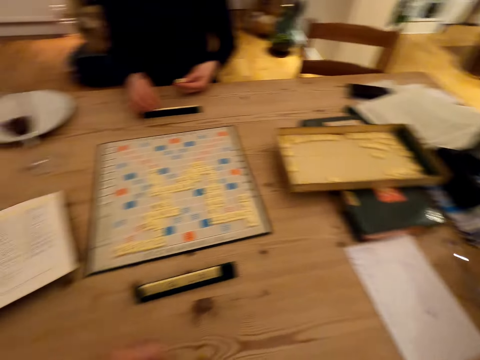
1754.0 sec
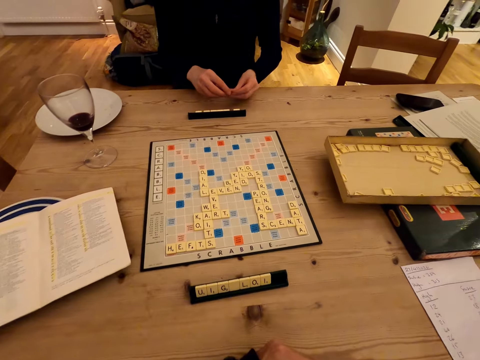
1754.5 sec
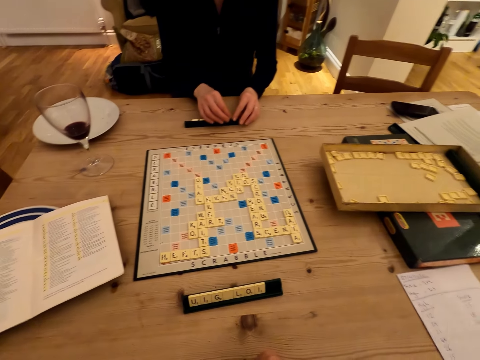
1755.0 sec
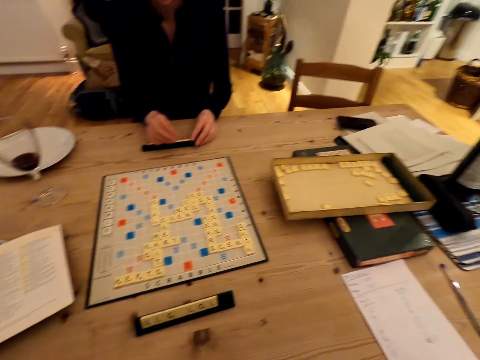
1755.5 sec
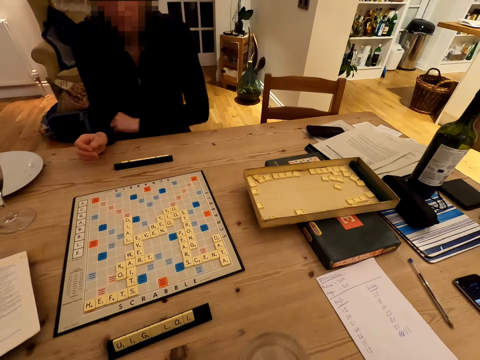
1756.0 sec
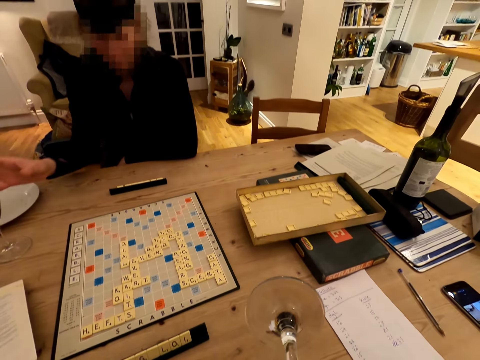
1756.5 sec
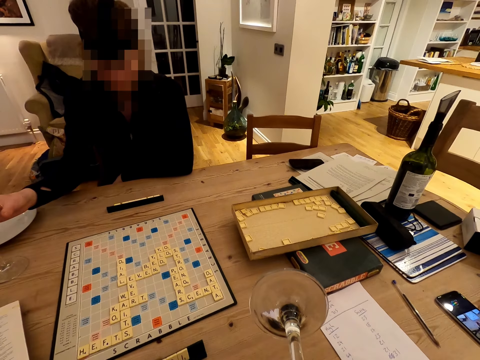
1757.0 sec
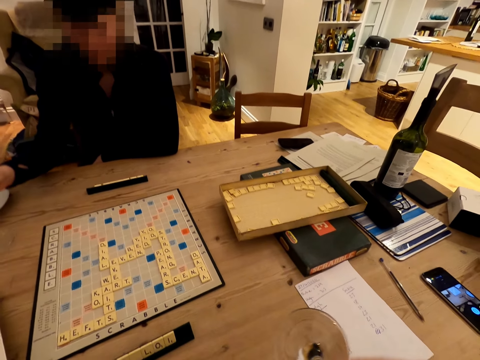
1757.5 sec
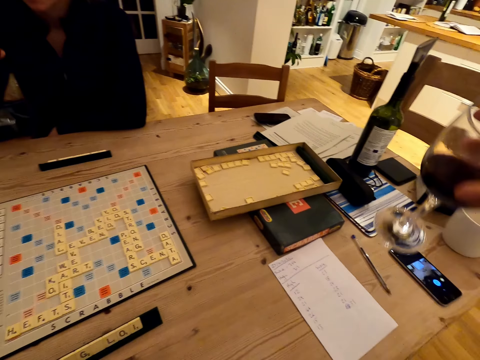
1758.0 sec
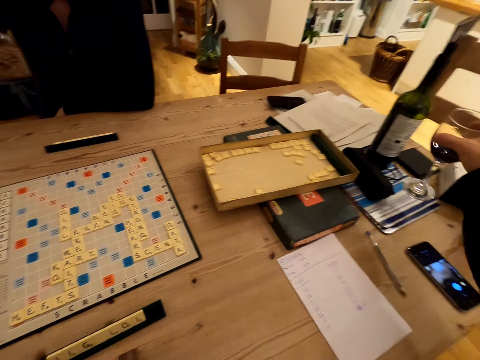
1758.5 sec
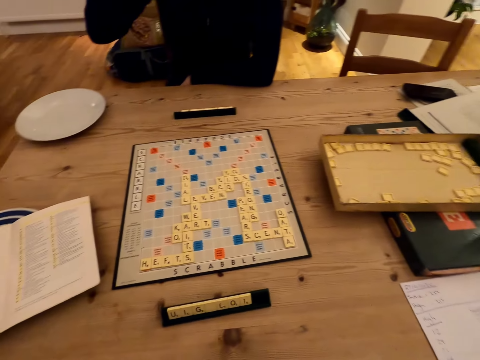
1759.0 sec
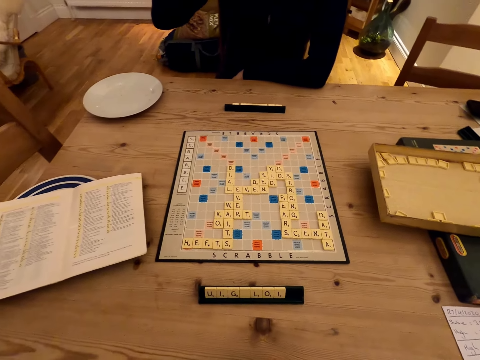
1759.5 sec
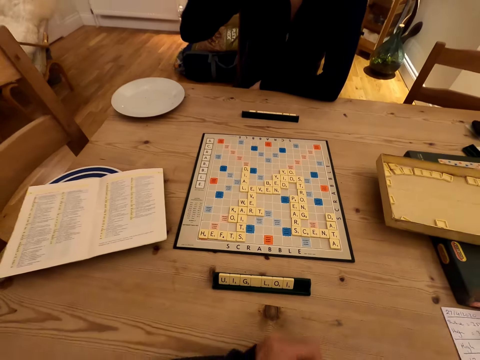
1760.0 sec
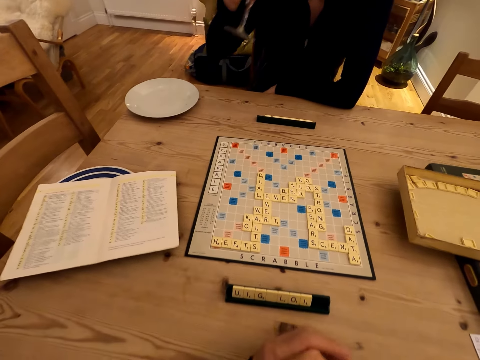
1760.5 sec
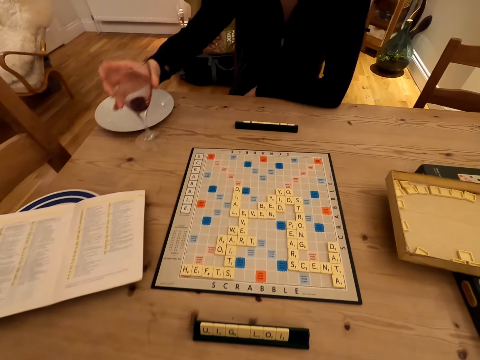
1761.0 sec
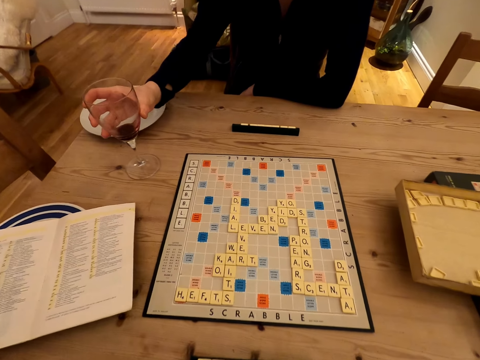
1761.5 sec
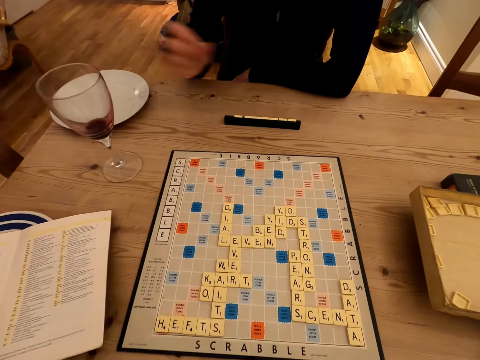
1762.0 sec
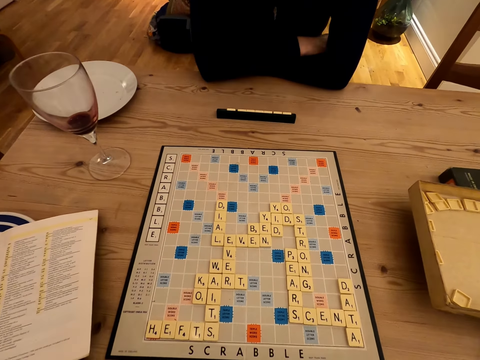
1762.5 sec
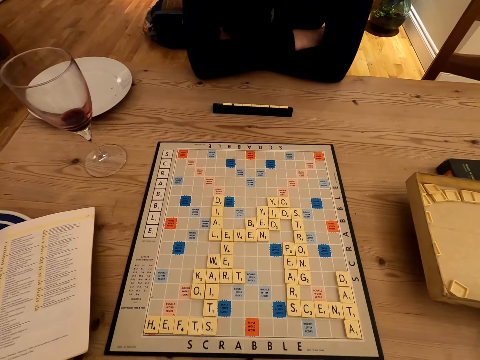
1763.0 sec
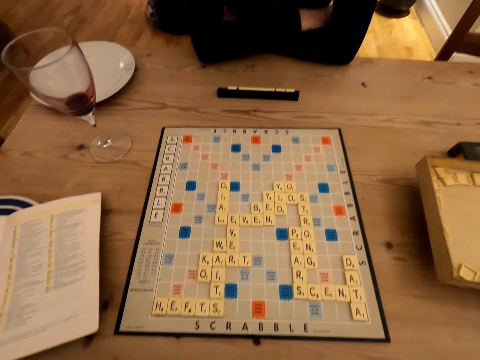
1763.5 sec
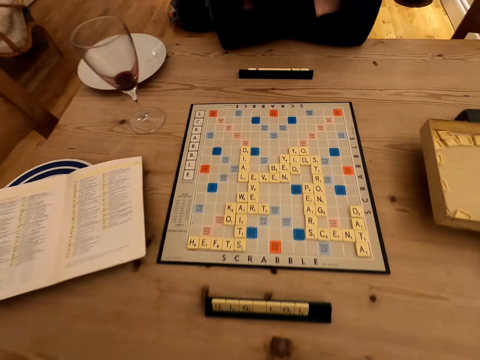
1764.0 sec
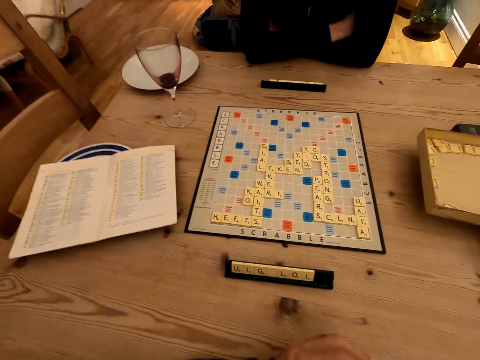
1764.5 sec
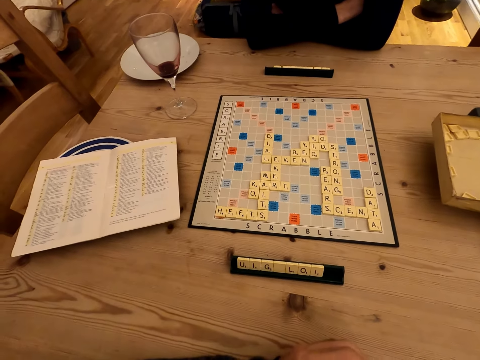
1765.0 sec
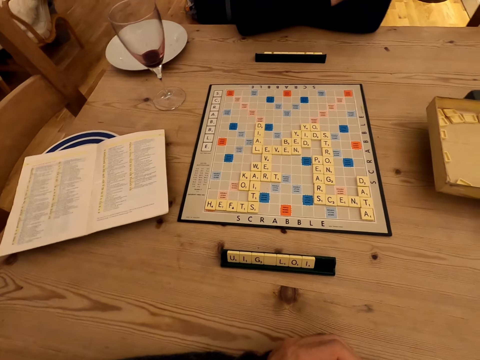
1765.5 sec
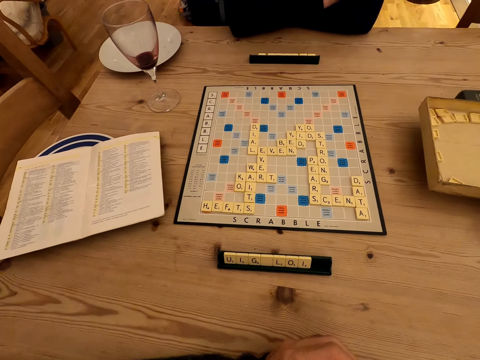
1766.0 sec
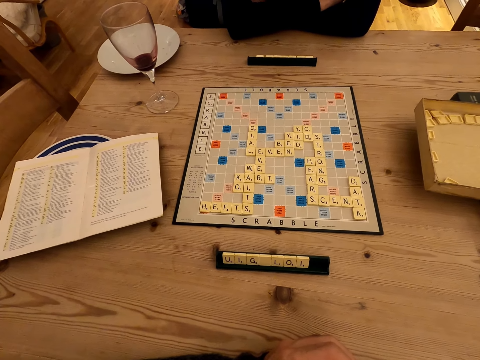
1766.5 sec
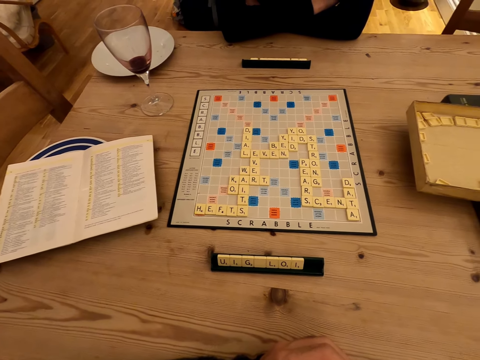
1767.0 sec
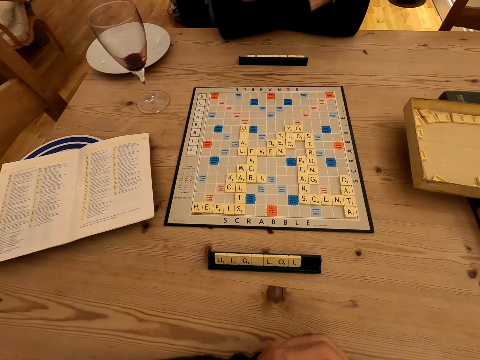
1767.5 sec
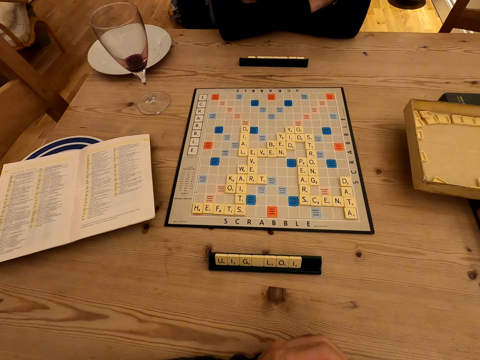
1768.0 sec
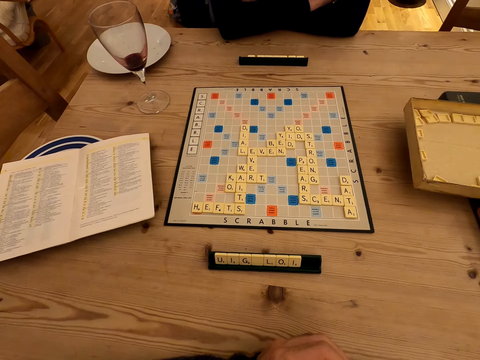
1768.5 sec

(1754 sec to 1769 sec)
The camera wearer puts letters on the rack. They take a letter from the other hand and put down the letter. A man picks up a glass. The man drinks wine. The camera wearer drinks with a glass. They pick up the glass. The man puts down his glass. The camera wearer puts down the glass. They lean on the table. They stare at the scrabble board. They look around.

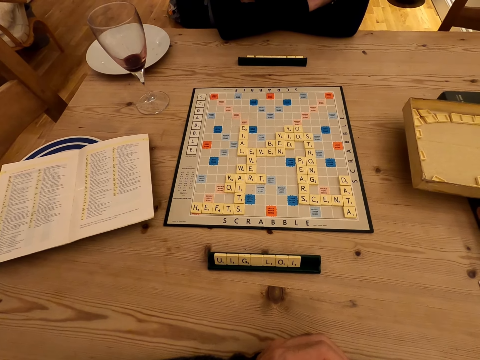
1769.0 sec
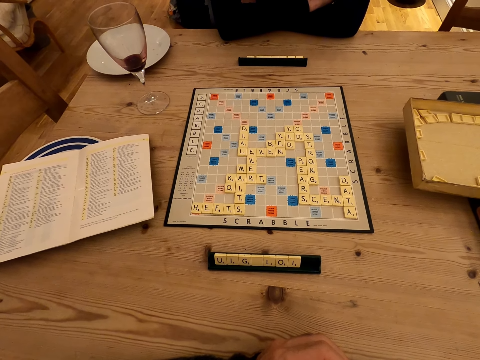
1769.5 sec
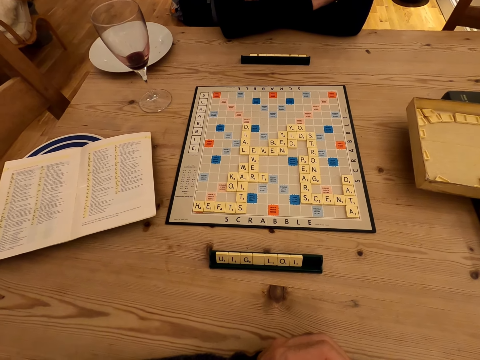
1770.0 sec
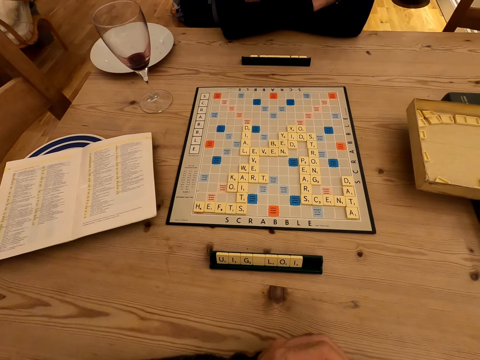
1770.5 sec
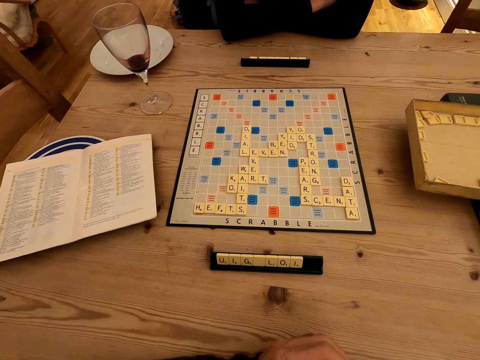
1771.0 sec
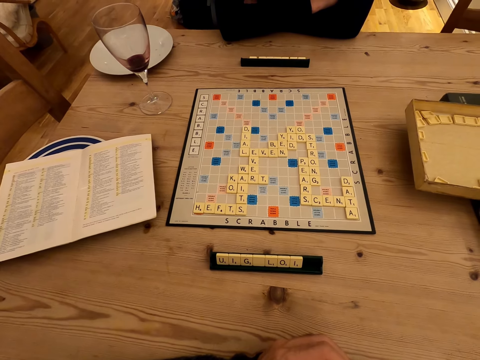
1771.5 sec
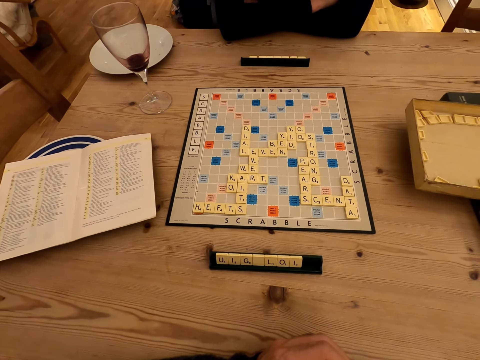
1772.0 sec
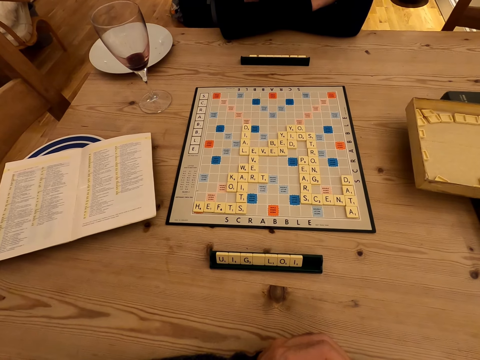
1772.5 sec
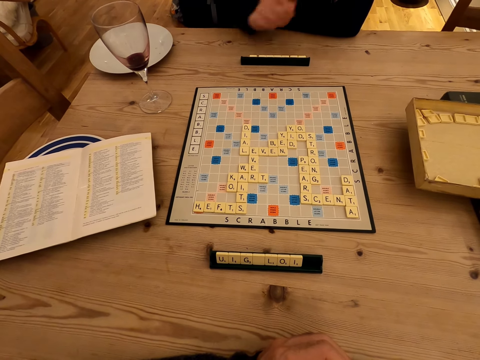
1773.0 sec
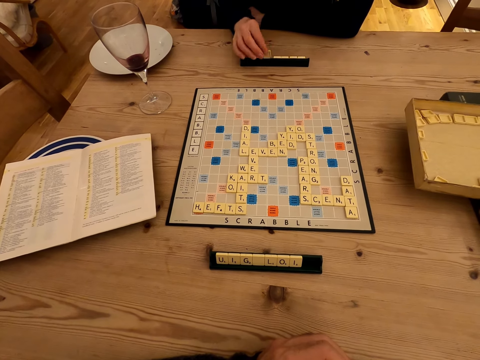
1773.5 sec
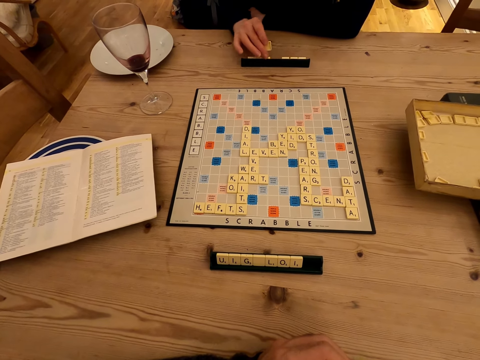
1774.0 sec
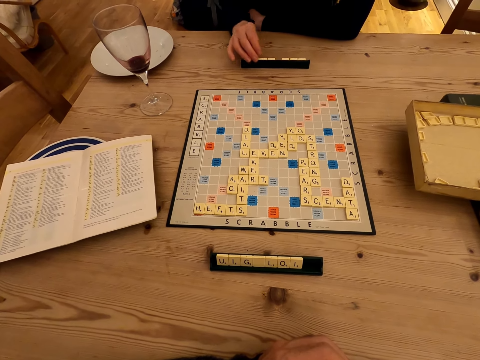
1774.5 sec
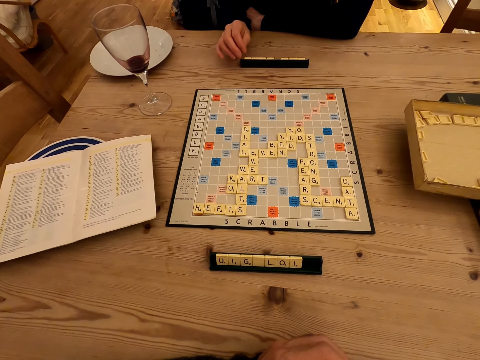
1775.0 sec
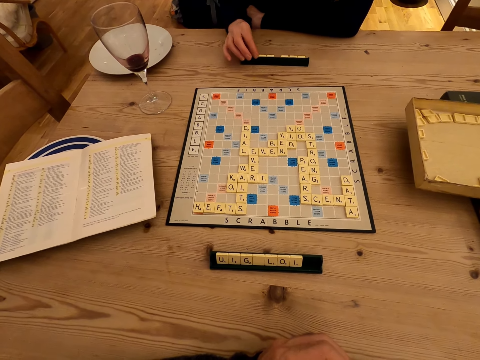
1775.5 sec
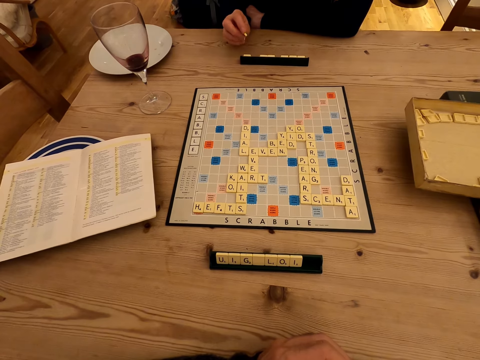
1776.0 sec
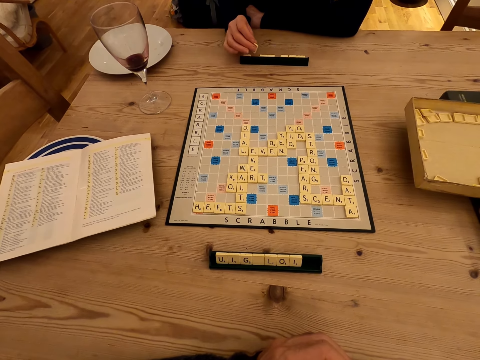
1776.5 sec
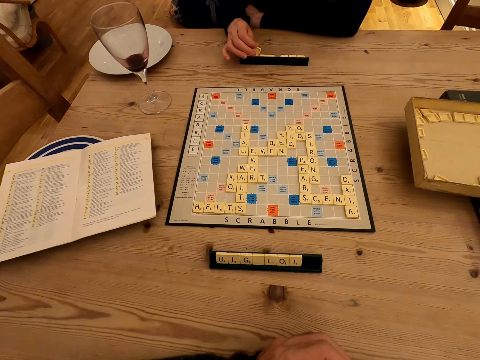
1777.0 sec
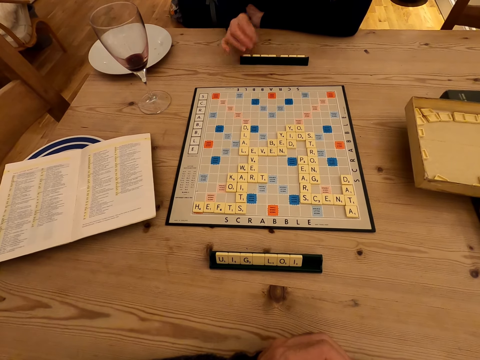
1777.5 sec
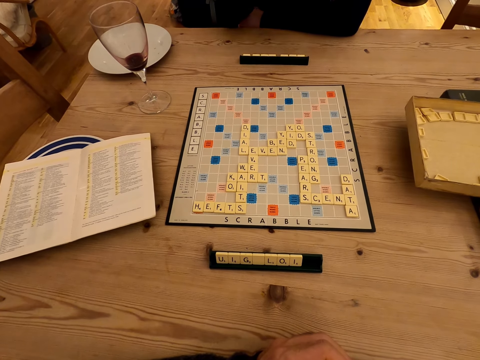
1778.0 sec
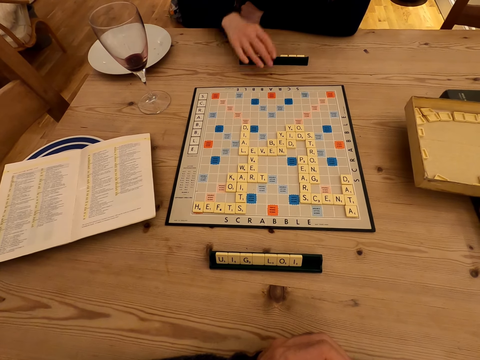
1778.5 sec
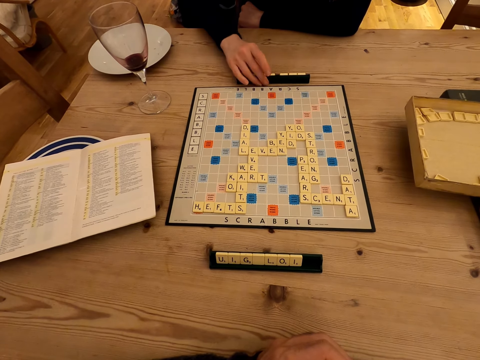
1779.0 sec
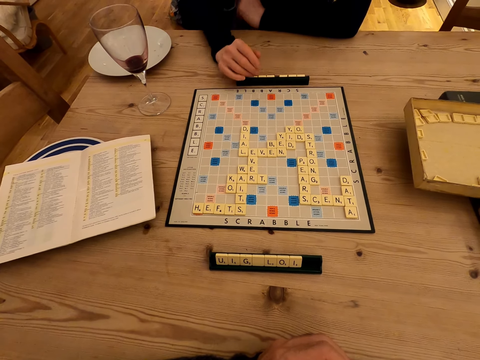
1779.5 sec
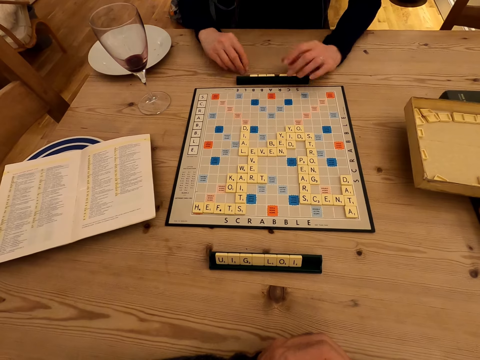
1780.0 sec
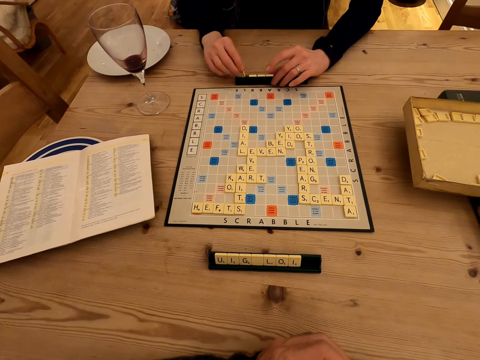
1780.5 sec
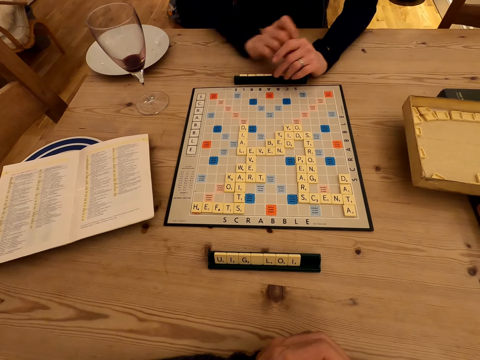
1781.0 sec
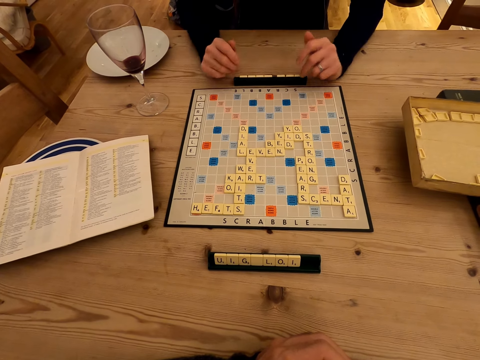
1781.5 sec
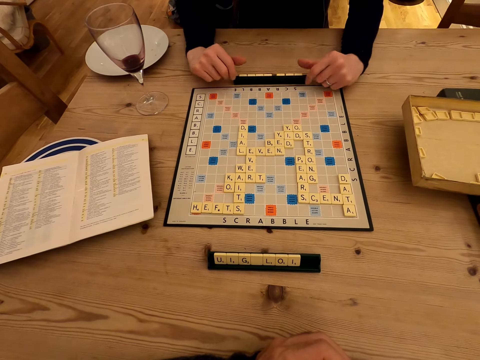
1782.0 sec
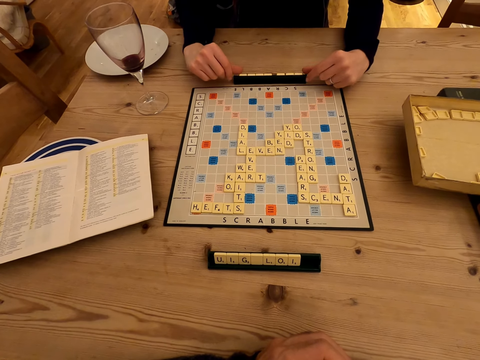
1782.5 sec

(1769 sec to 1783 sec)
The camera wearer picks letters from the rack. They move a letter and put down the letter. They pick up a letter and put letters on the rack. They look around. They move the letter rack on the table. They pick up a letter from the table and put the letter on the rack.
